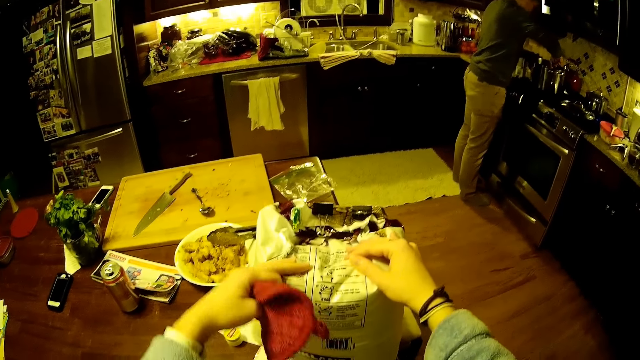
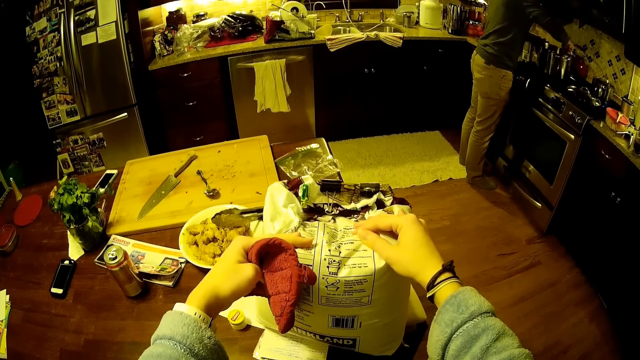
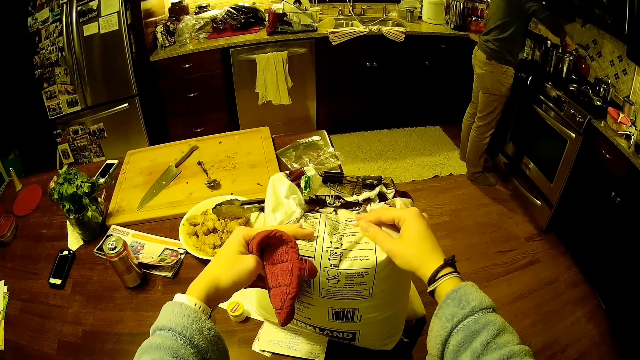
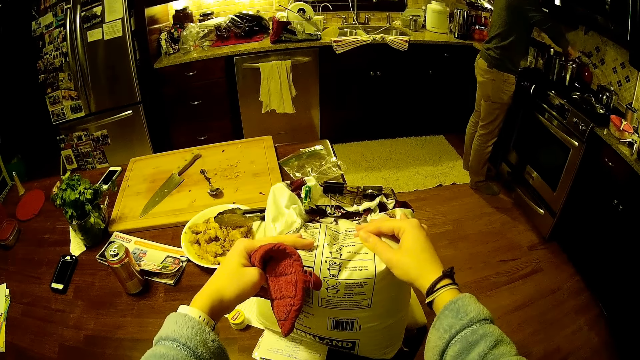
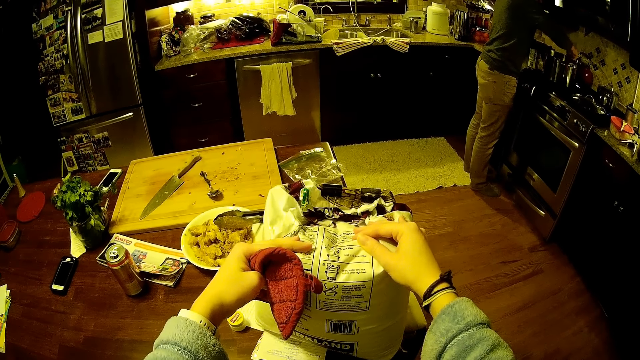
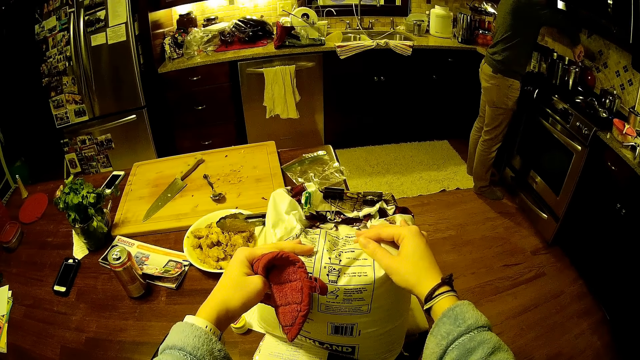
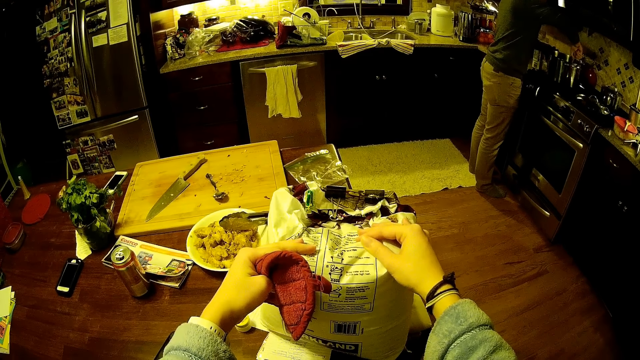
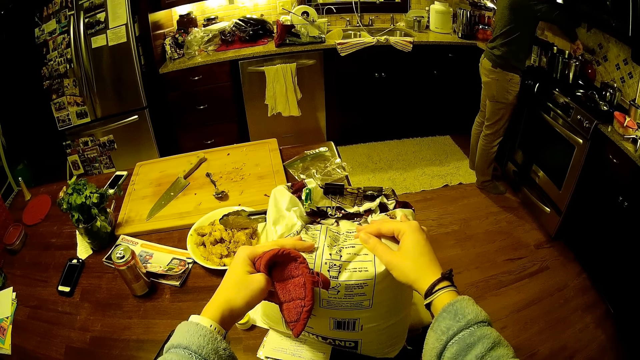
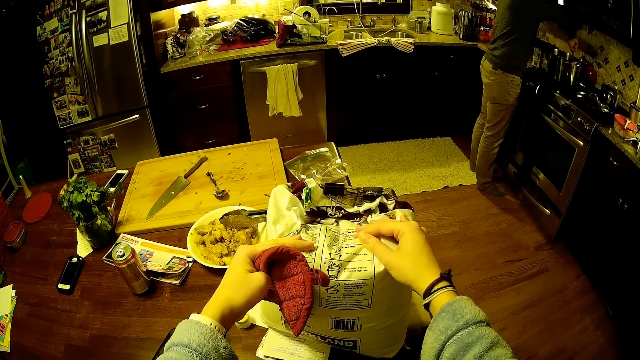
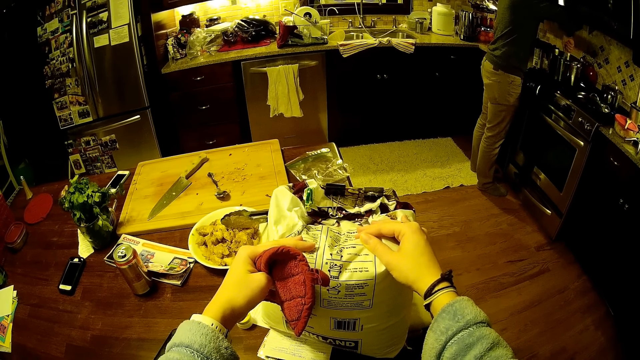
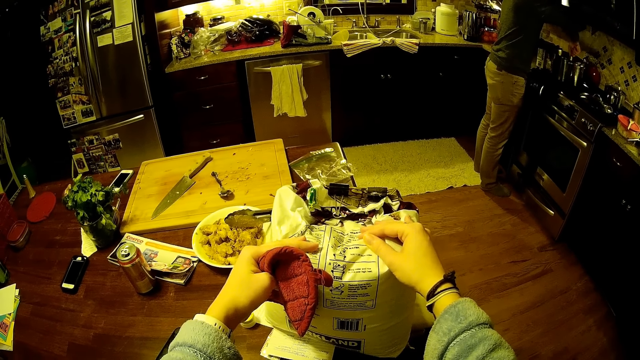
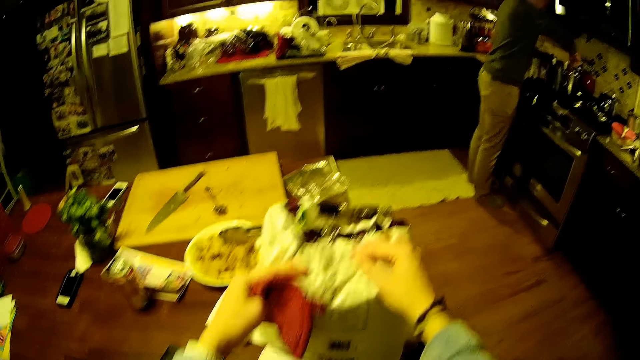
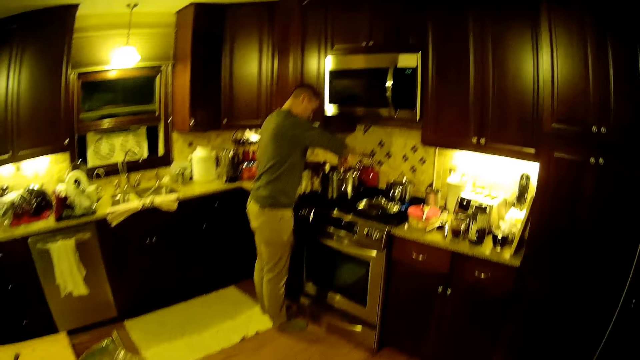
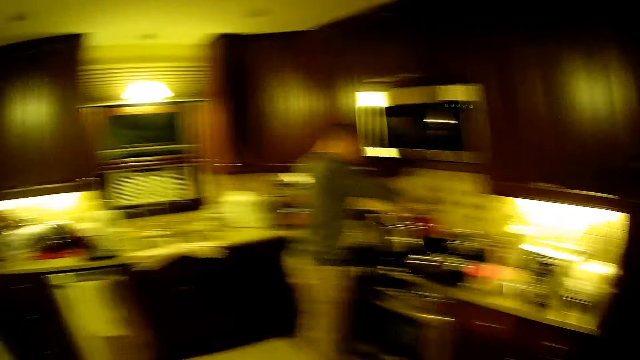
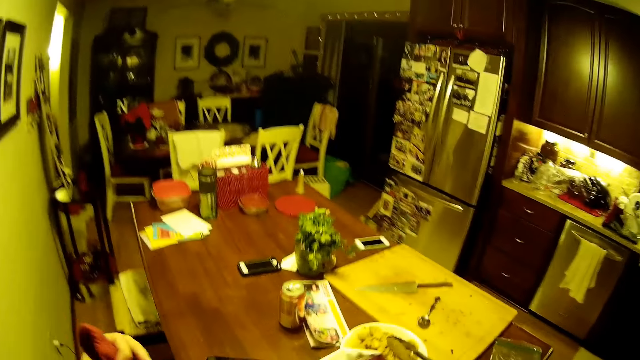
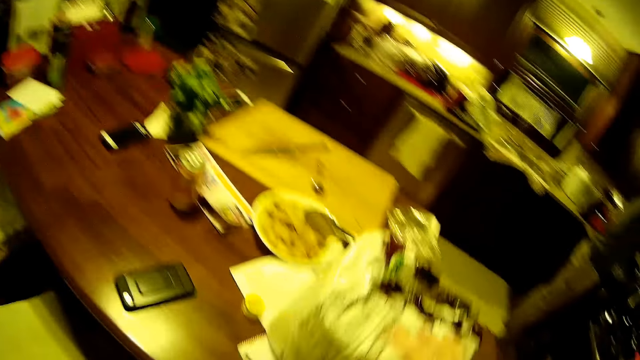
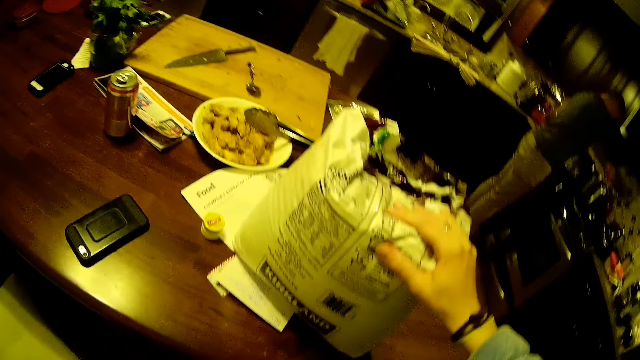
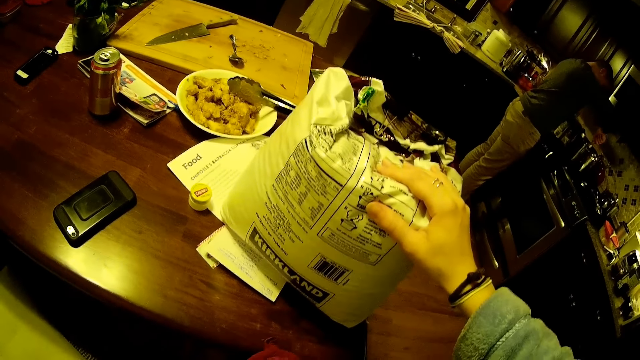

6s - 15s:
A man stirs the food. The camera wearer picks up a hand towel. They pick up rice. They look around. They step forward. They look around.

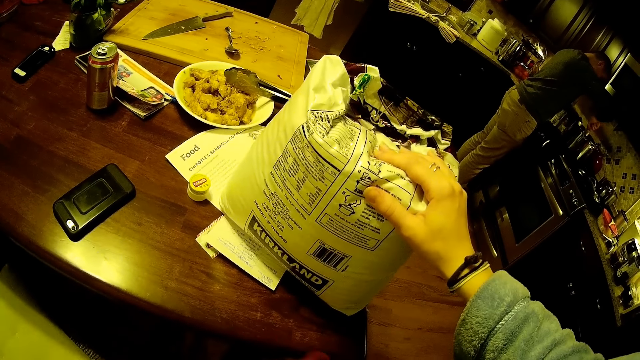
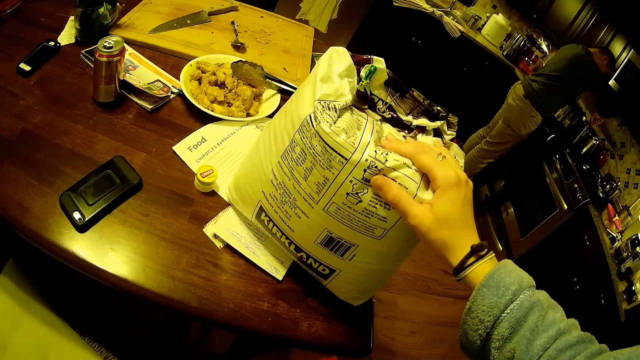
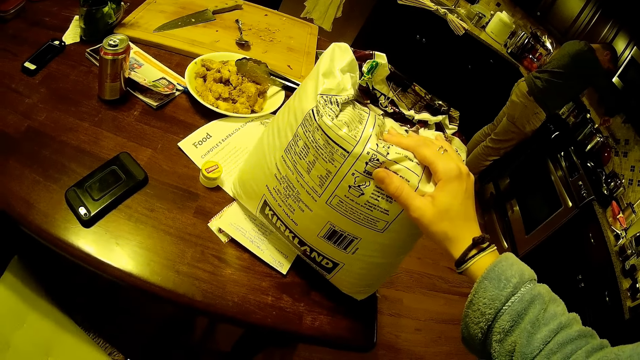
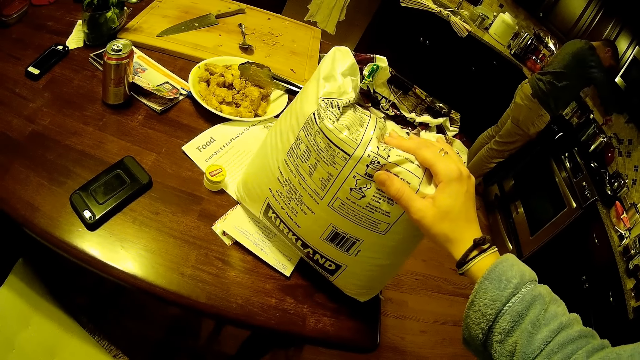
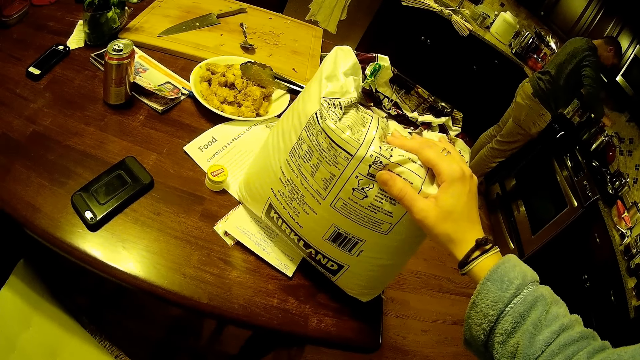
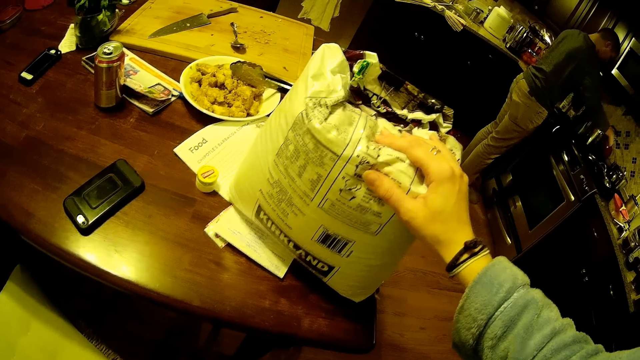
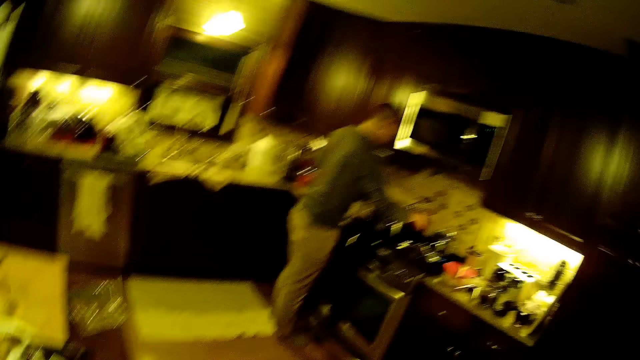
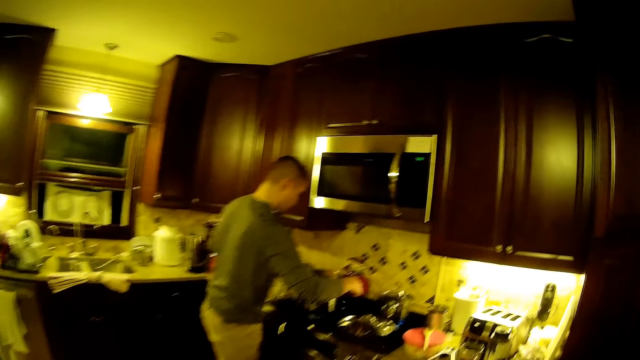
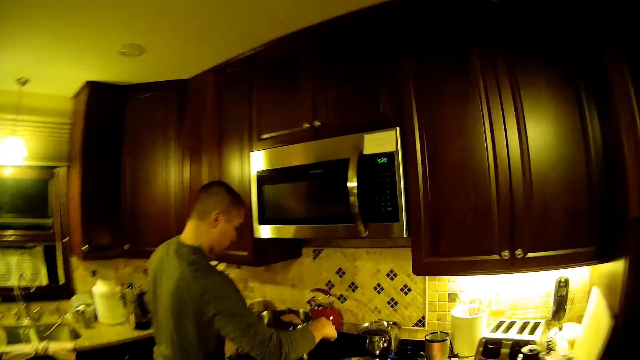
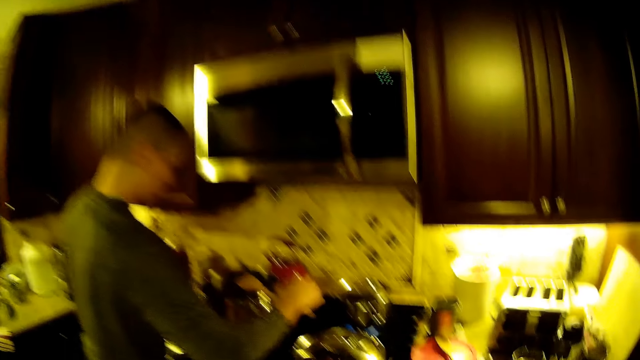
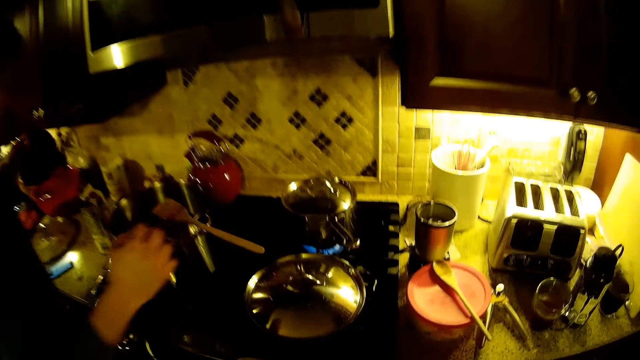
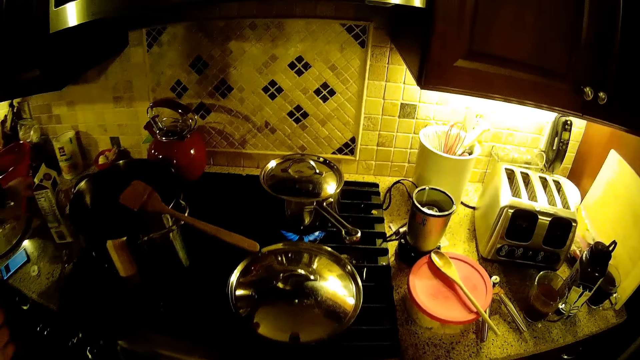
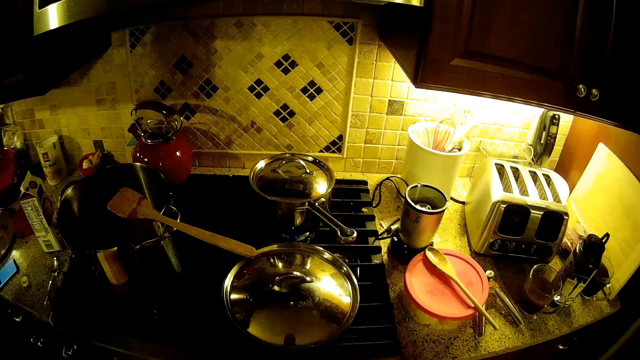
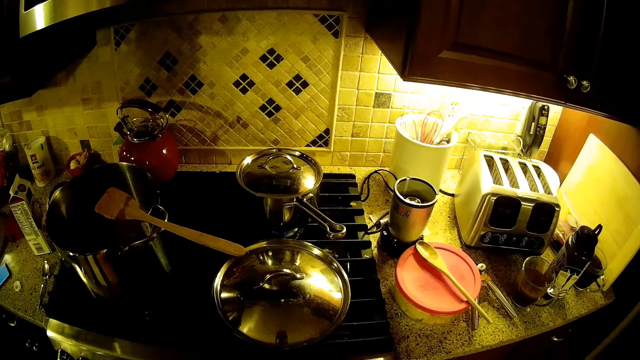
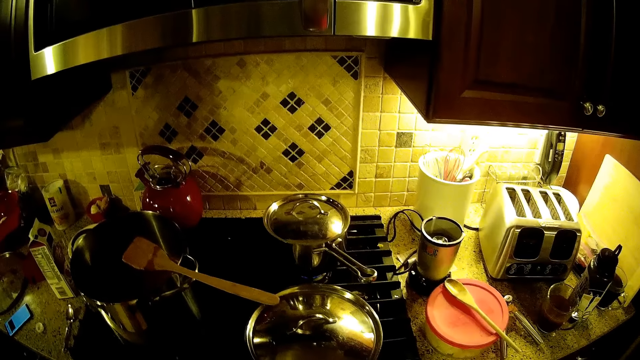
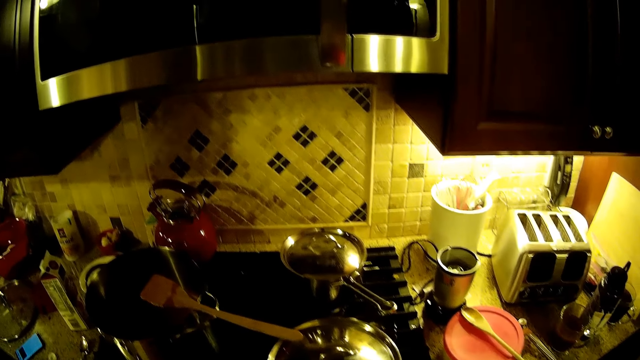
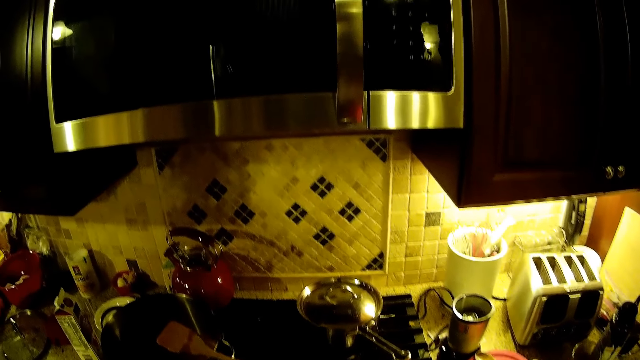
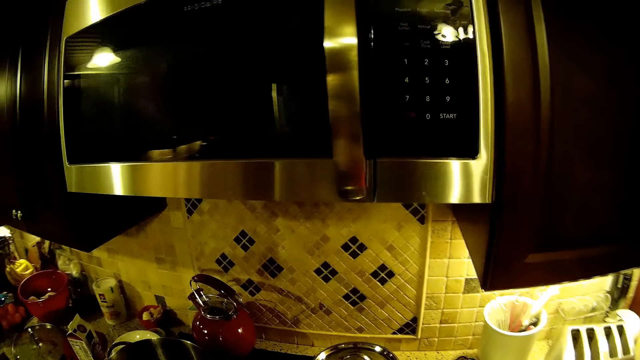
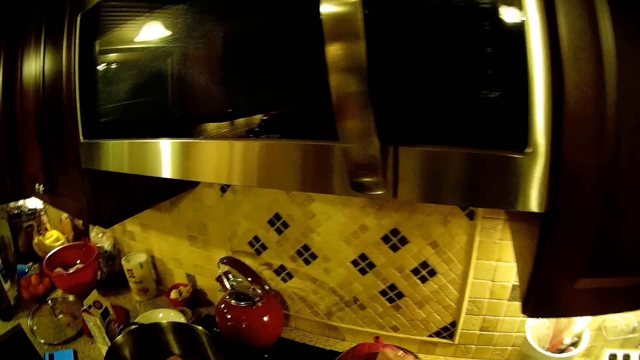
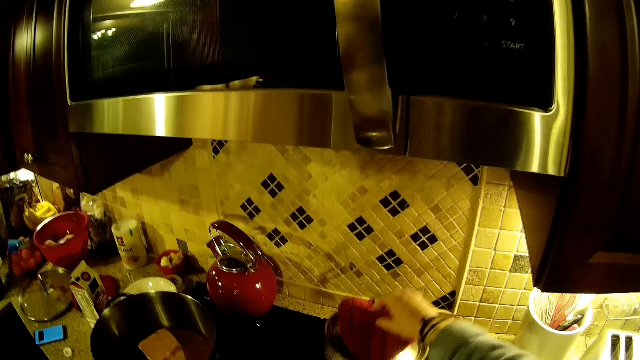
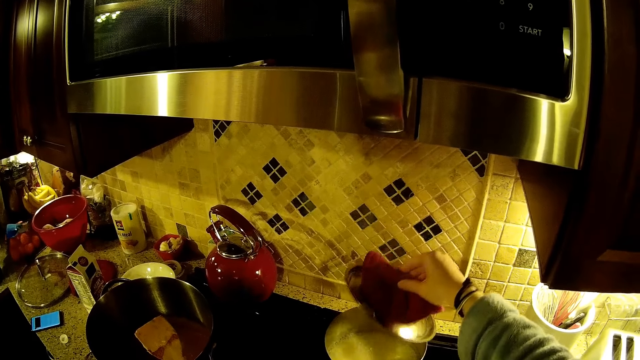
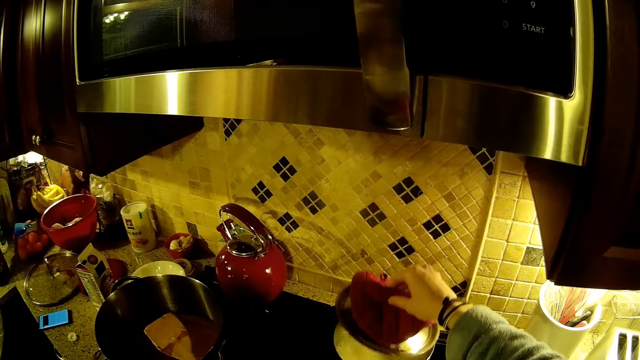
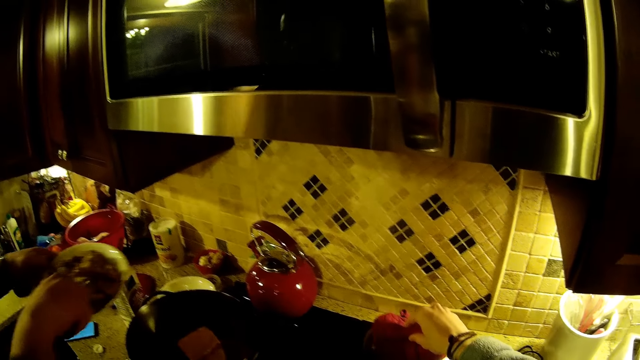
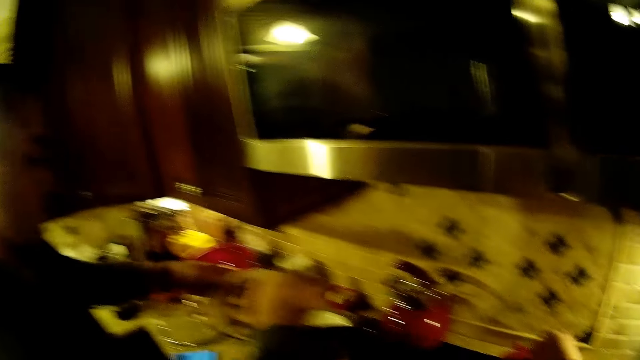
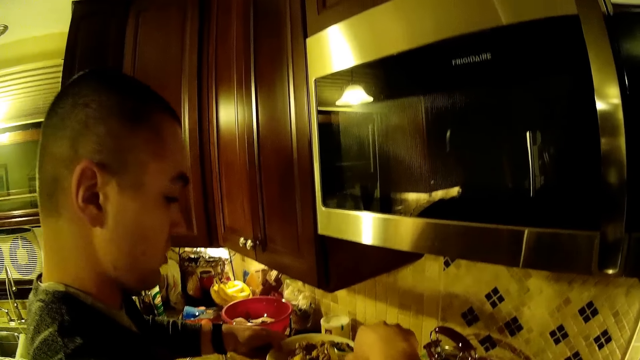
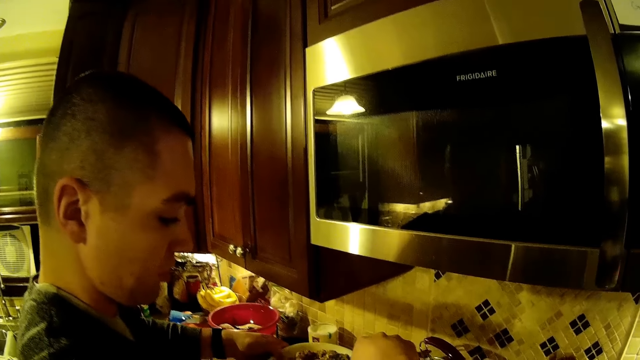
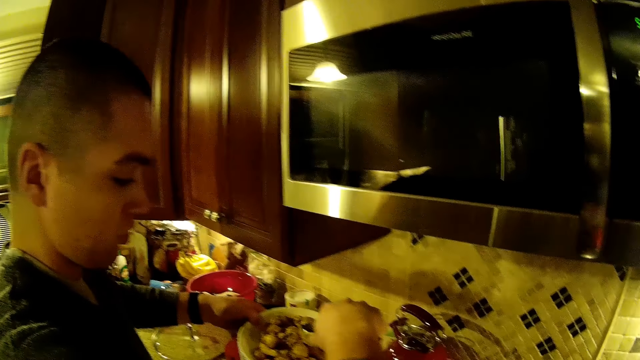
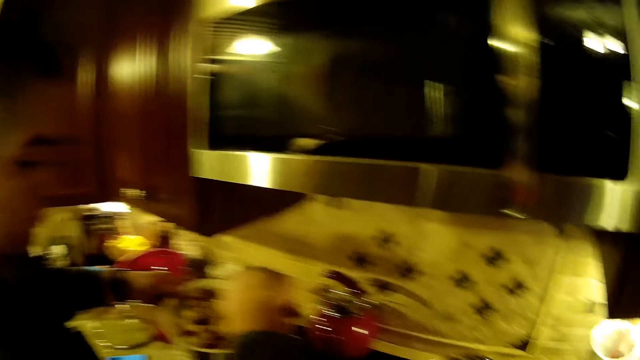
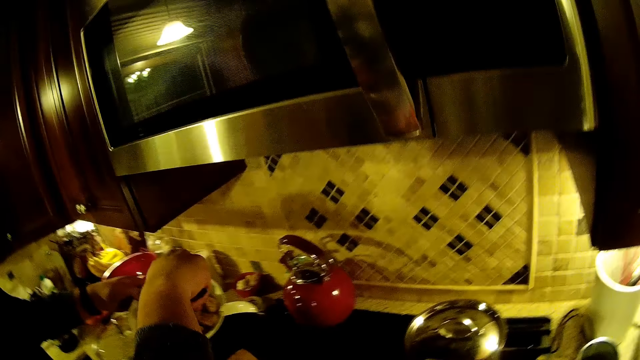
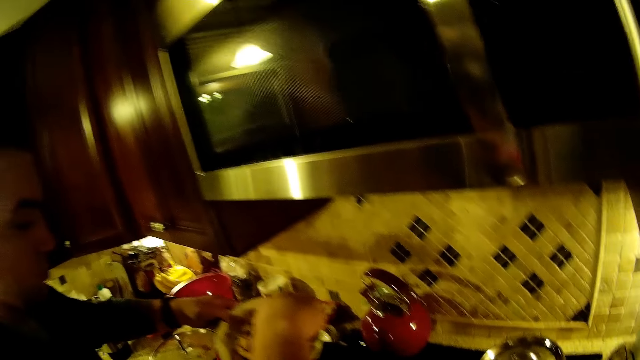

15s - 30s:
The camera wearer picks up rice. A man stirs something. The camera wearer steps forward. The man puts the towel down. The camera wearer looks around. They open the lid with a hand towel. They put the lid on the pot. The man puts the meat in the pot.
